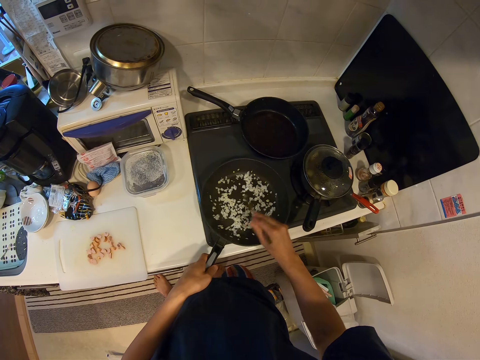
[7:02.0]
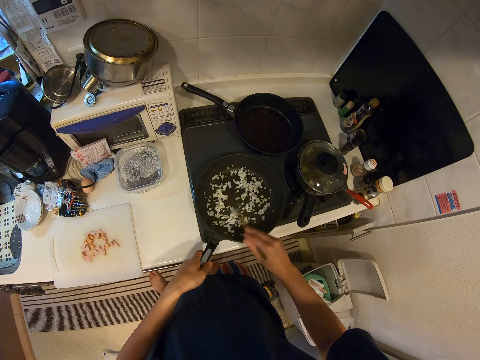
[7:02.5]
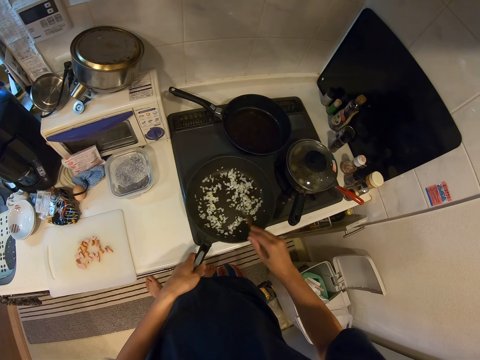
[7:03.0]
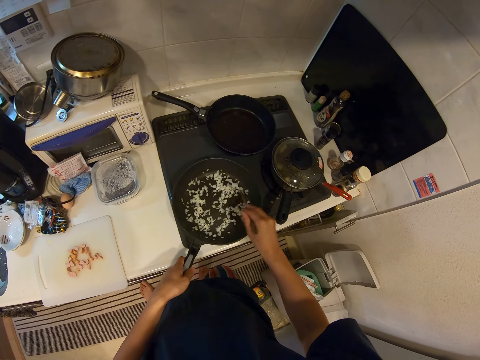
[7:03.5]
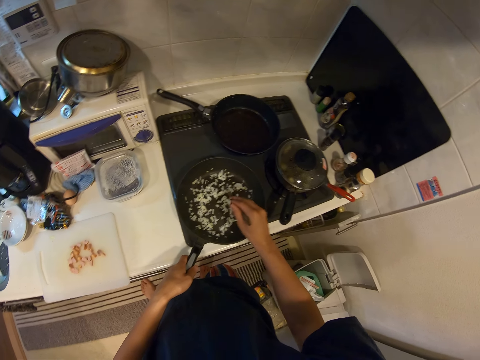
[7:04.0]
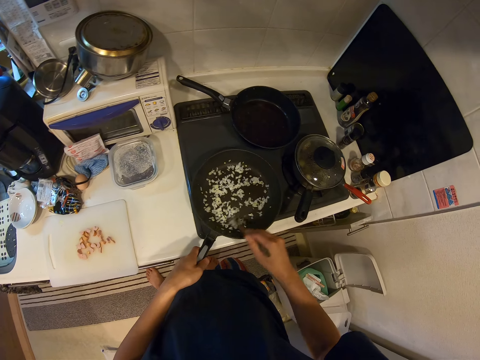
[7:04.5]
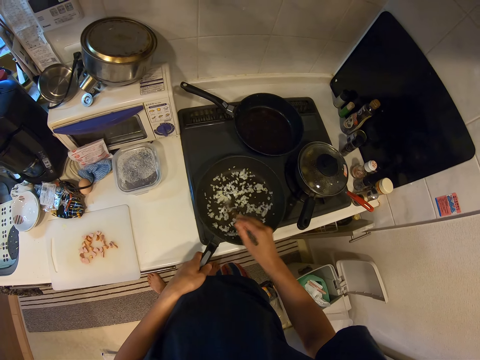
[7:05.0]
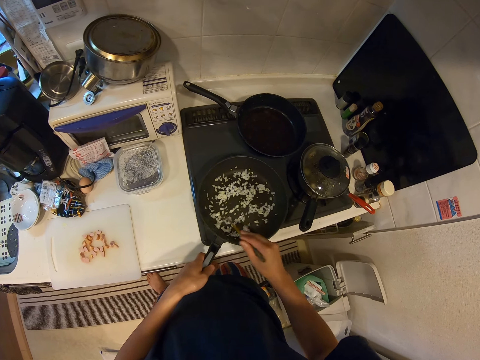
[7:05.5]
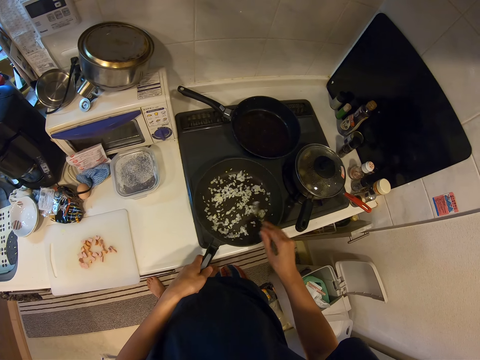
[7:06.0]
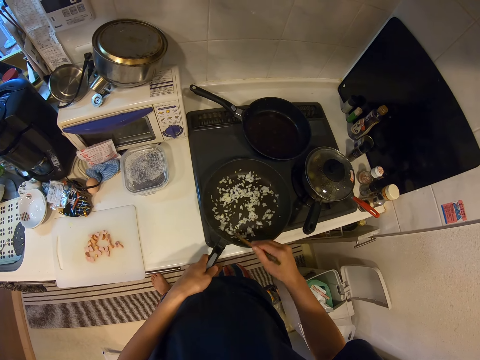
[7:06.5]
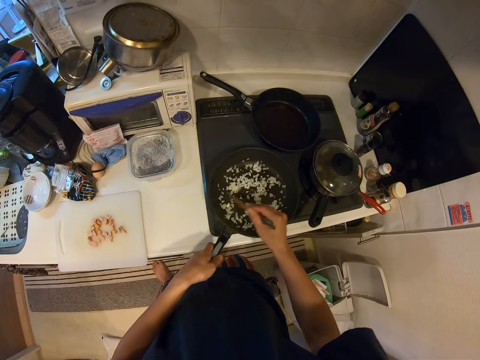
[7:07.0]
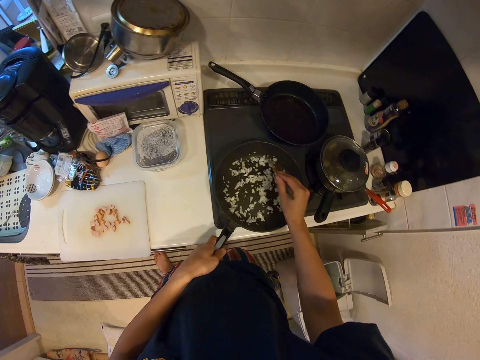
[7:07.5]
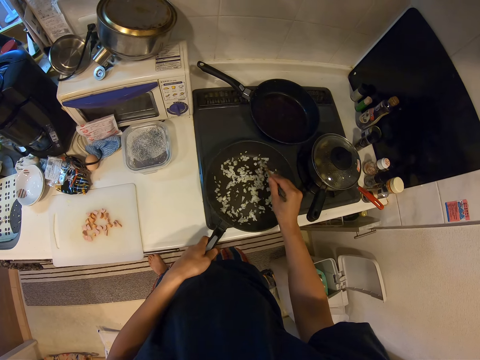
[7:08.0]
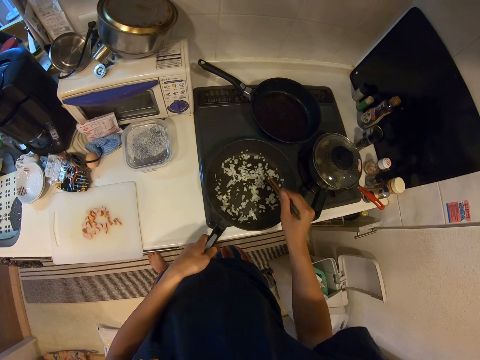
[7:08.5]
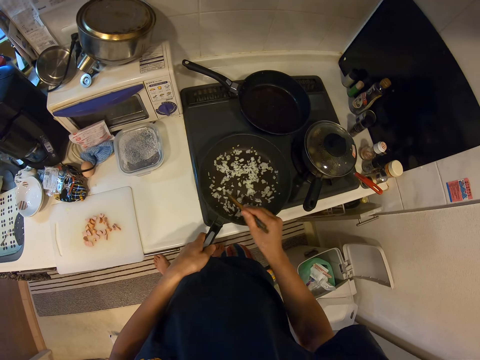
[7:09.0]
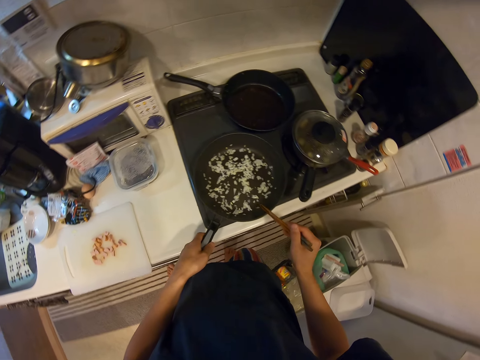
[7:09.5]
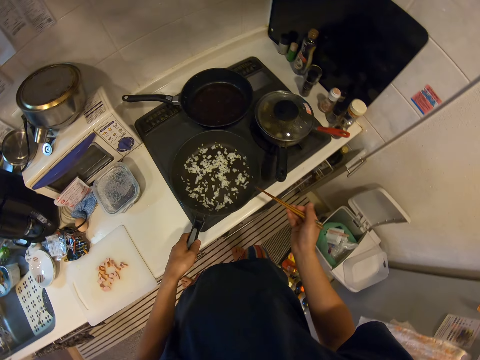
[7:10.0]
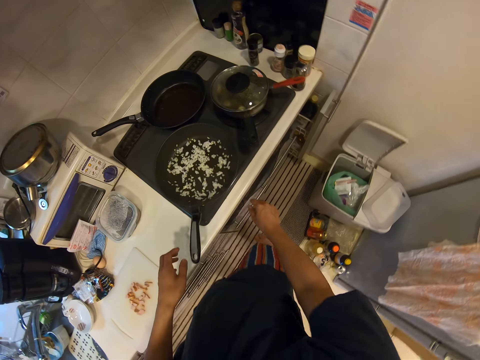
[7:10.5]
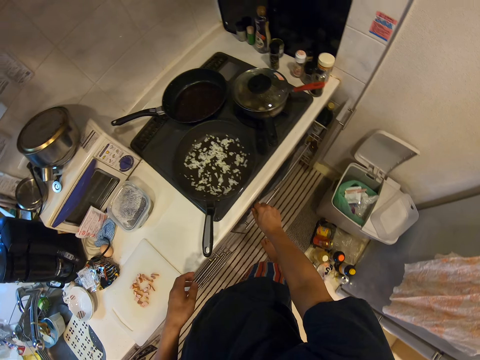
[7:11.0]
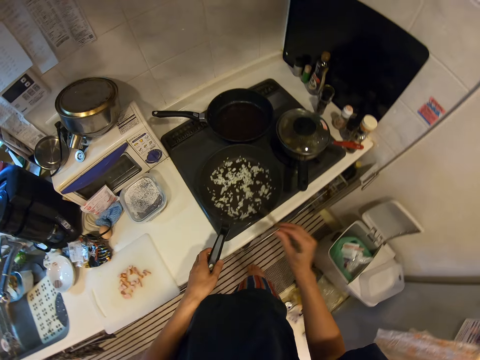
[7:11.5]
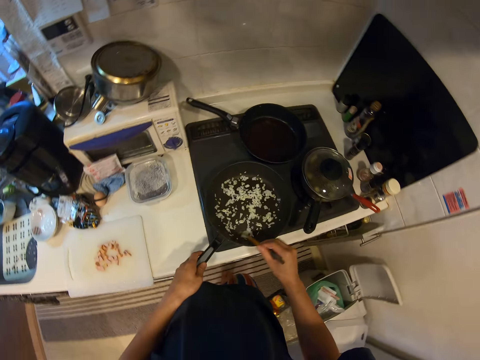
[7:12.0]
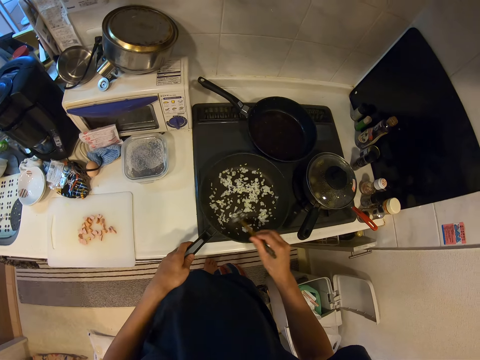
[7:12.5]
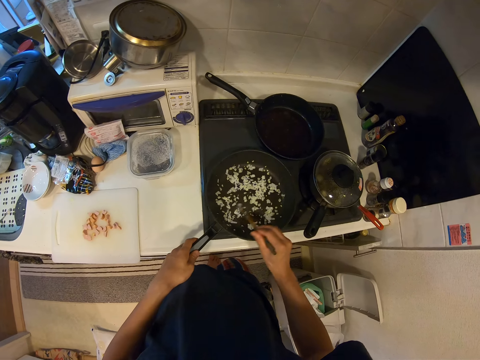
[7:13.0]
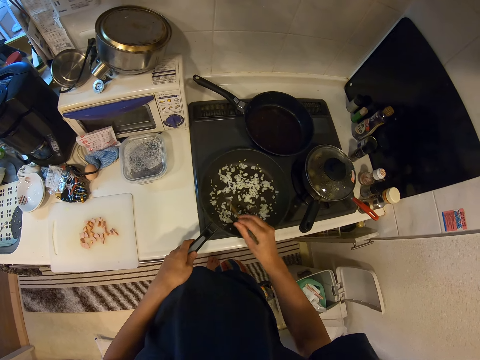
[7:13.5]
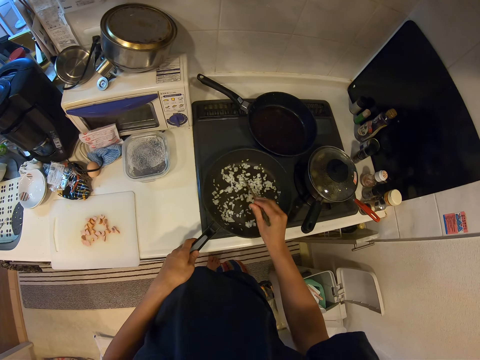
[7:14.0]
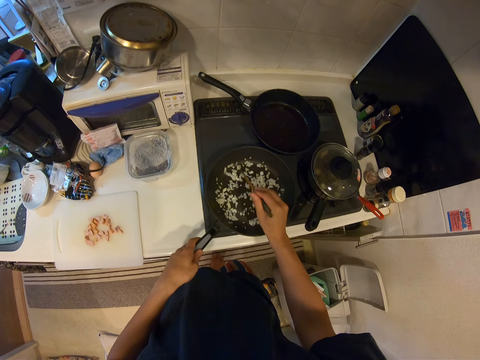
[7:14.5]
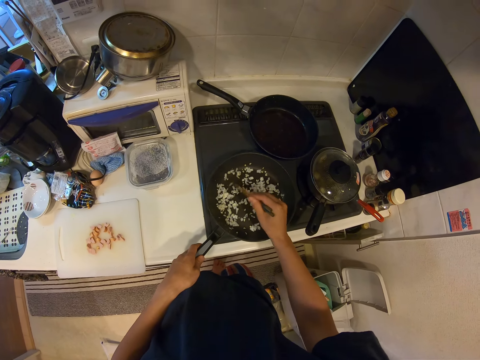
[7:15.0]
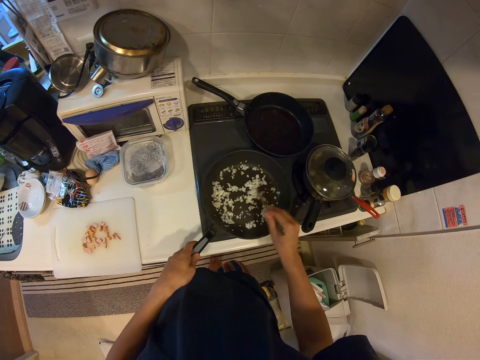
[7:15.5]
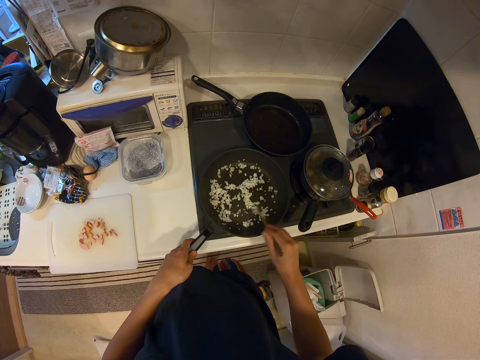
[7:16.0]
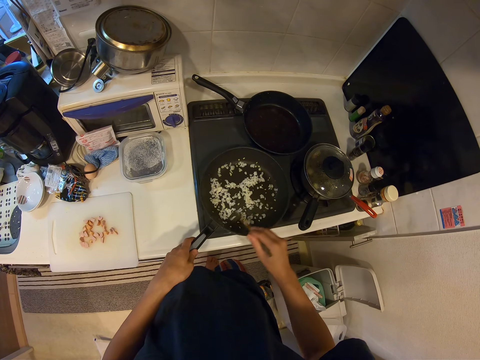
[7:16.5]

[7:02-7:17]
The camera wearer holds the chopsticks. They turn the cooker knob. They hold the pan handle. They mix the onion.

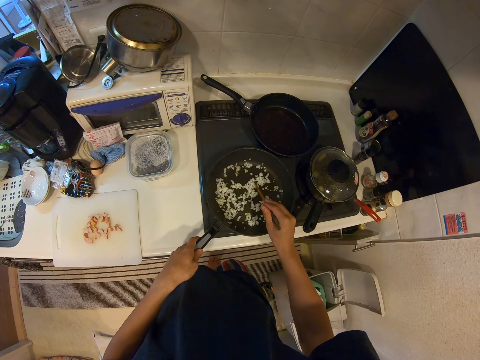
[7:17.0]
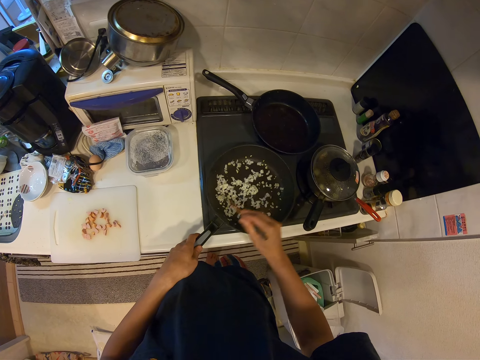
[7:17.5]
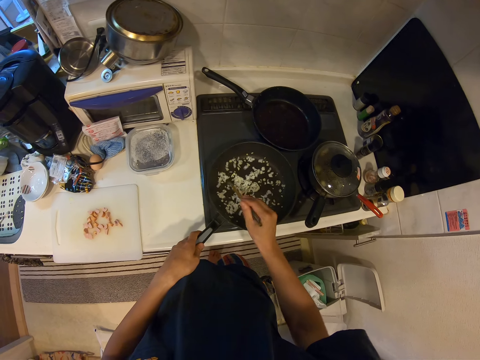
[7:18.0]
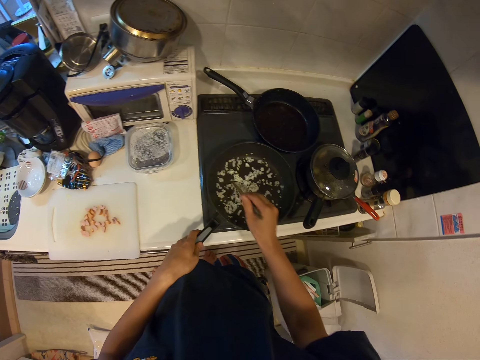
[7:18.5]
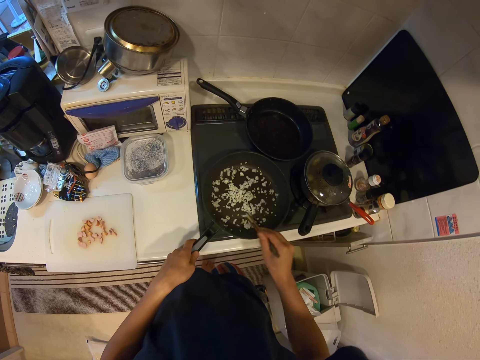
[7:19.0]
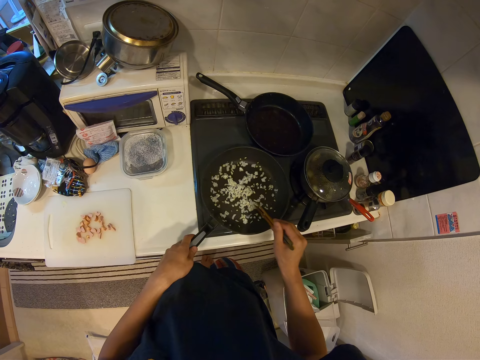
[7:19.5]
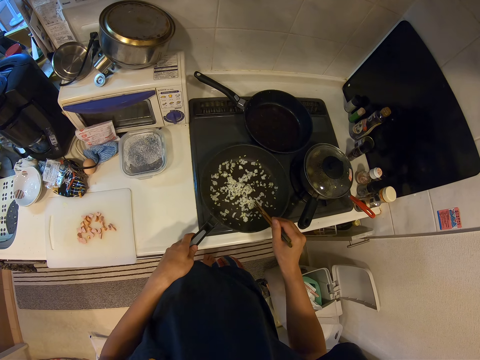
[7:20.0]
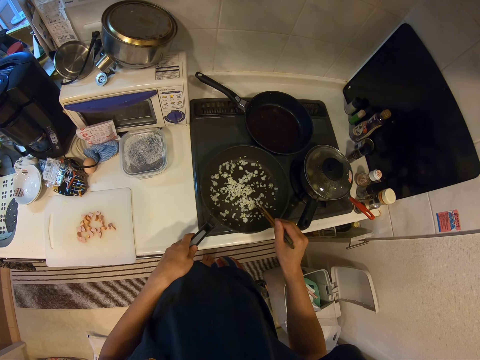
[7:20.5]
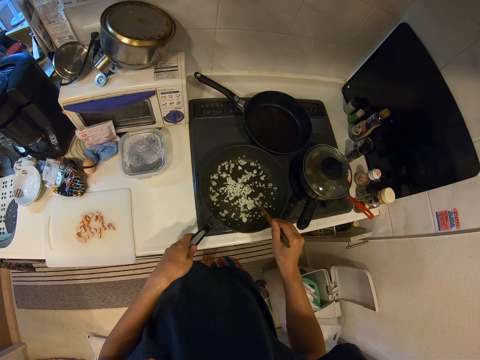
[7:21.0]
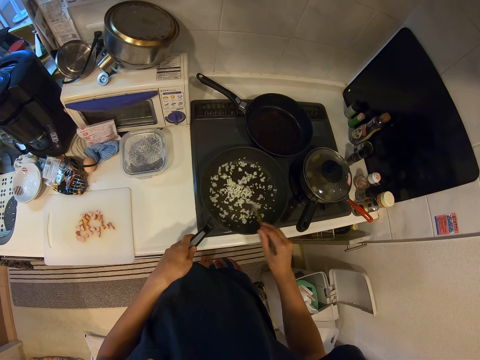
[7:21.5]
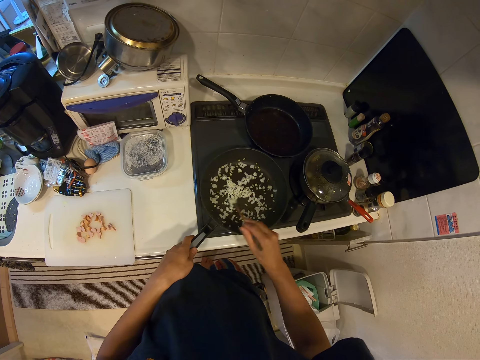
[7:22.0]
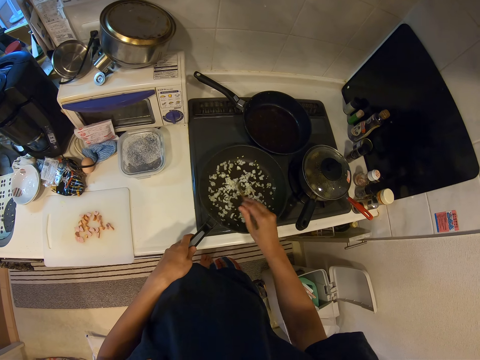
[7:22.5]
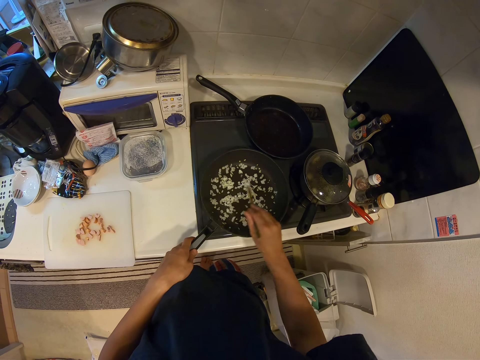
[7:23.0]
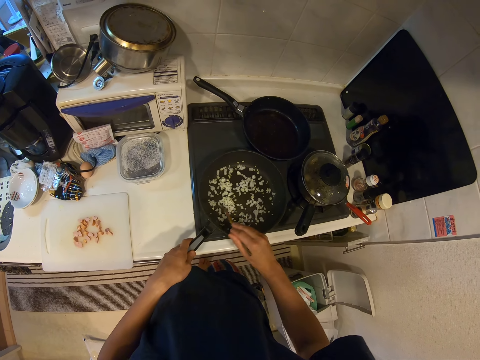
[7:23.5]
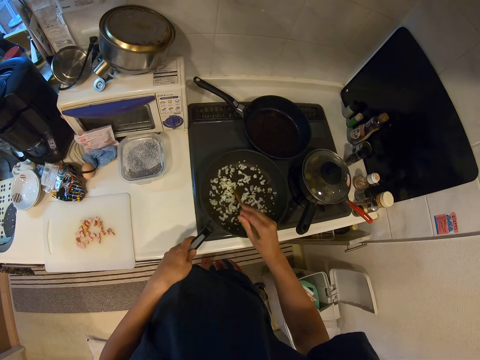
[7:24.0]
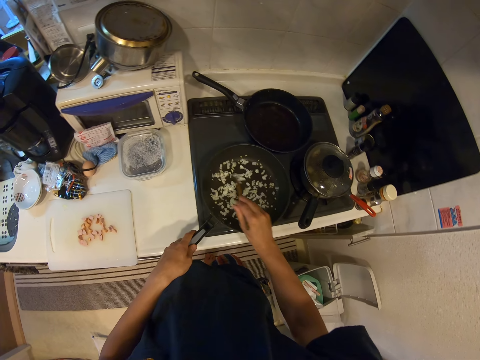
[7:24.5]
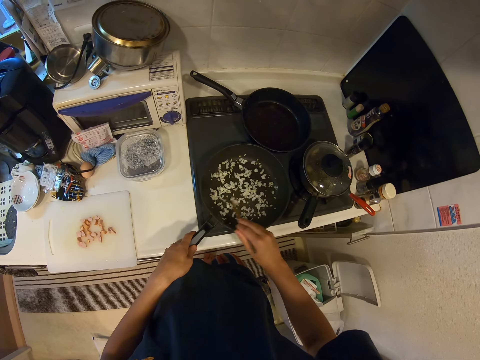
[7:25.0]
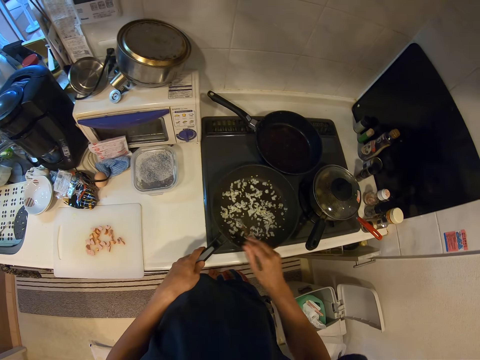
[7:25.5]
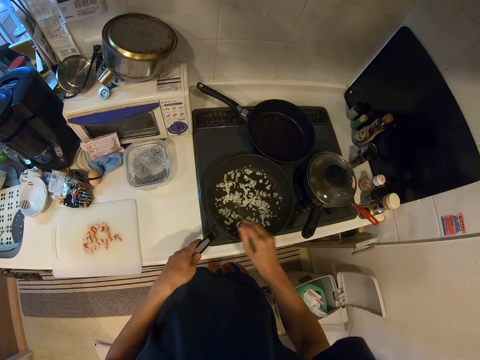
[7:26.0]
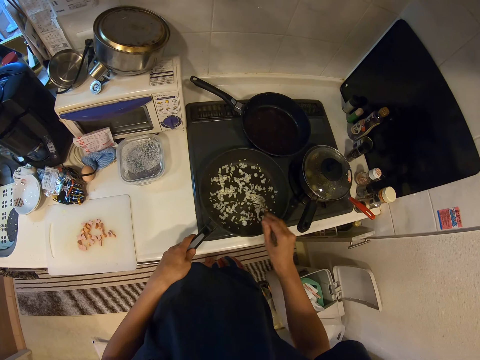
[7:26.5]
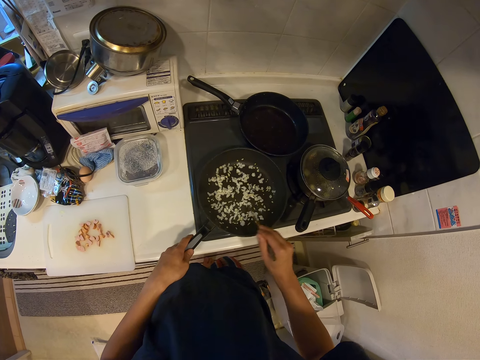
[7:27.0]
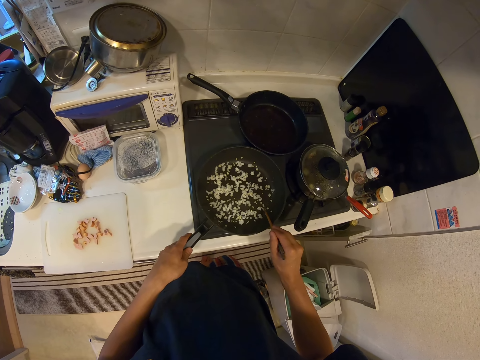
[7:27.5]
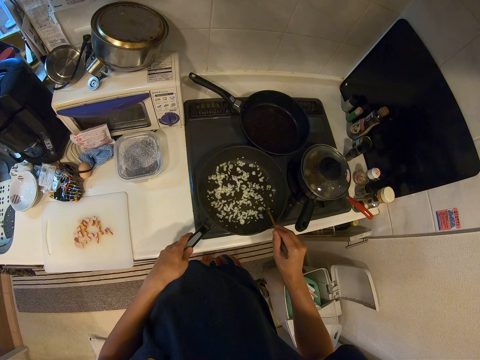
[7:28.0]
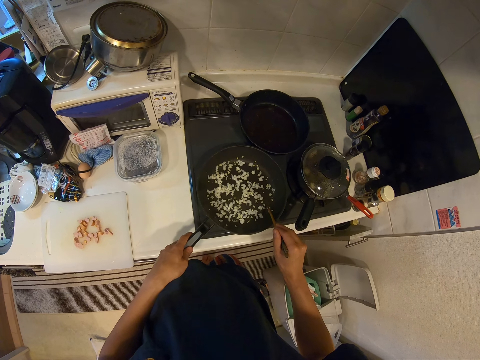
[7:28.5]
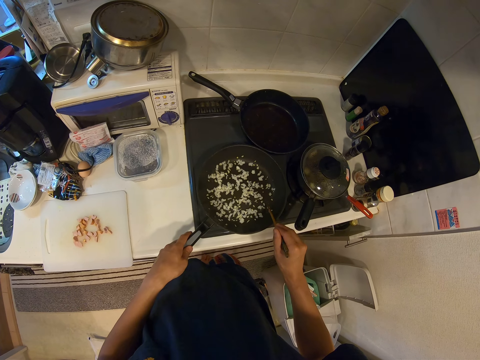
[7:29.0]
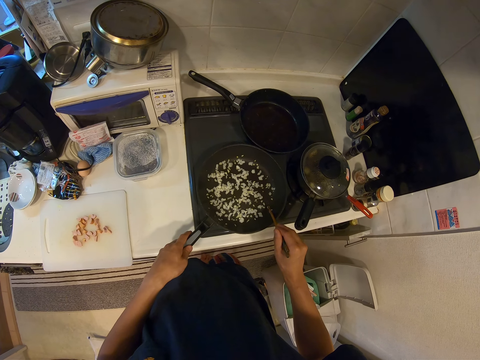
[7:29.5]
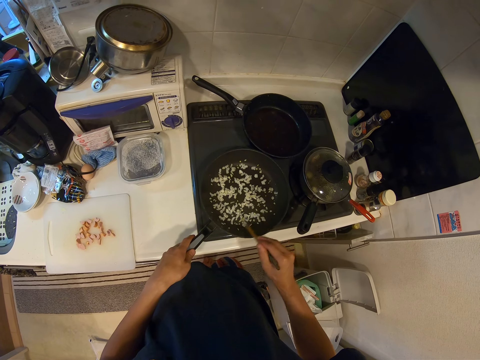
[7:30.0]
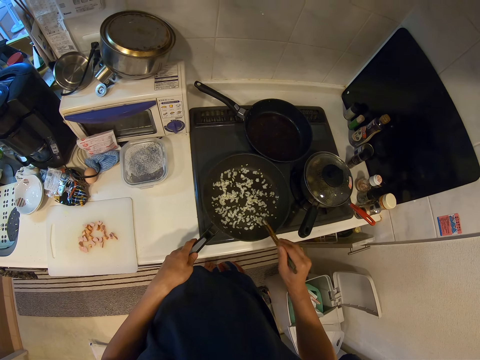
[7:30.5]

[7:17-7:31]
The camera wearer holds the chopsticks. They mix the onion. They hold the chopsticks.
